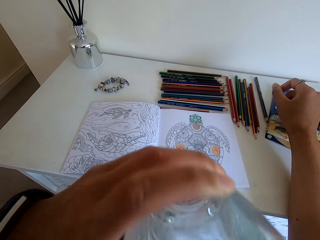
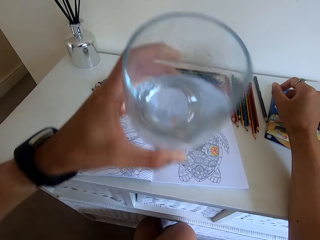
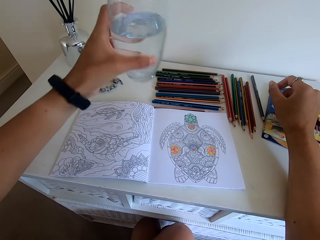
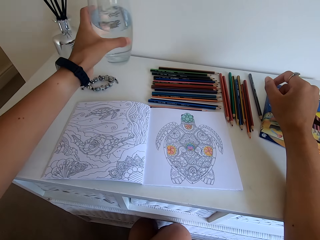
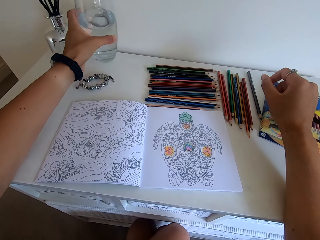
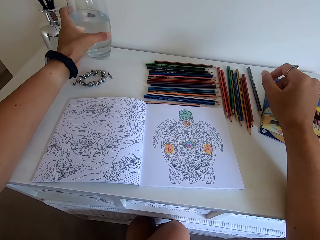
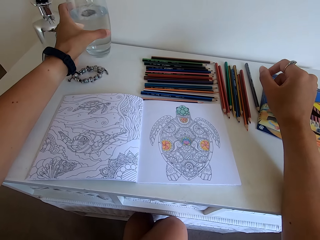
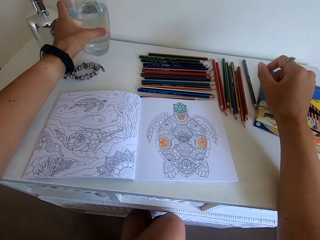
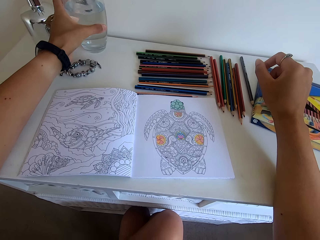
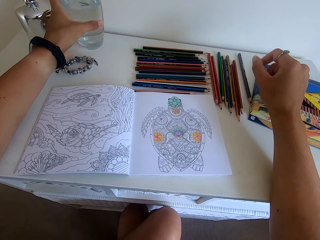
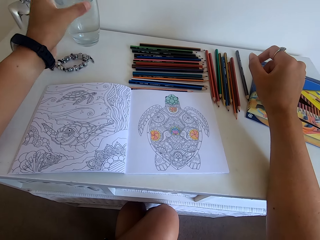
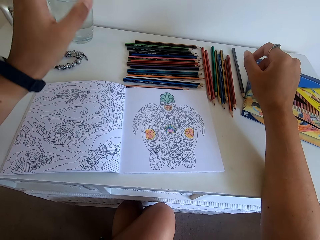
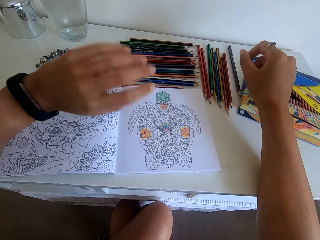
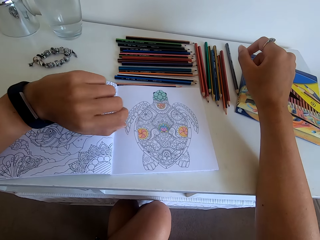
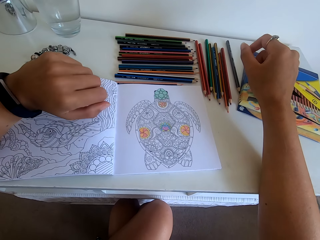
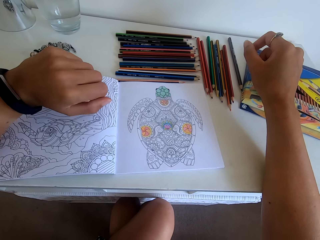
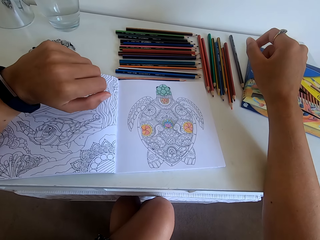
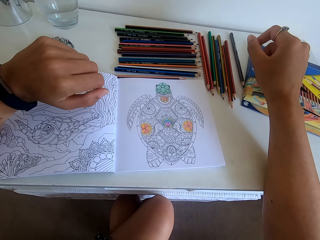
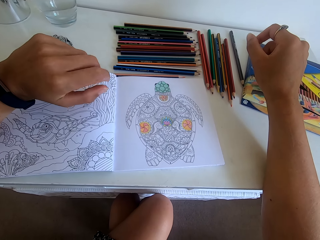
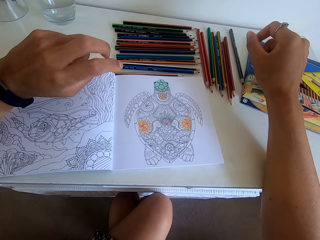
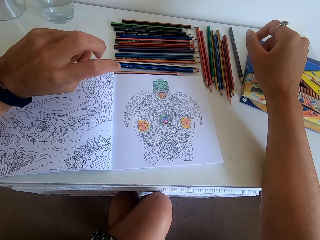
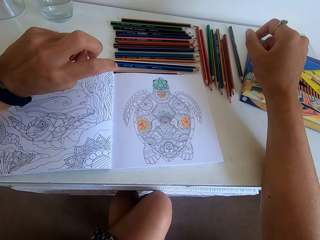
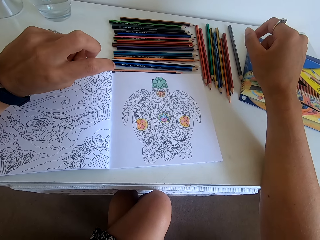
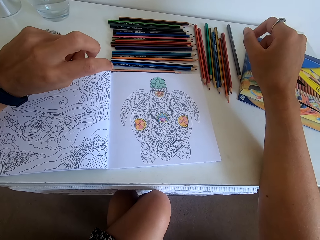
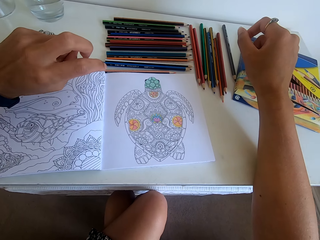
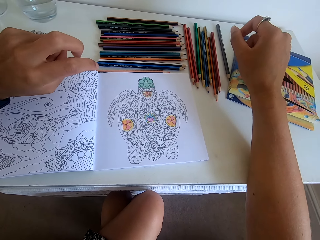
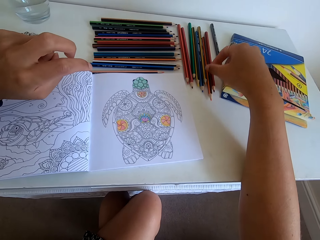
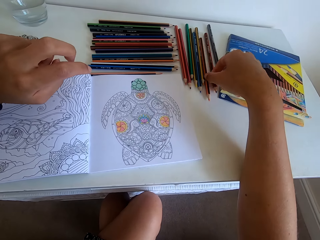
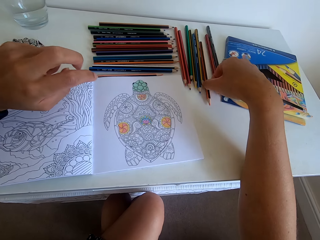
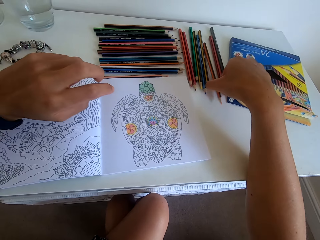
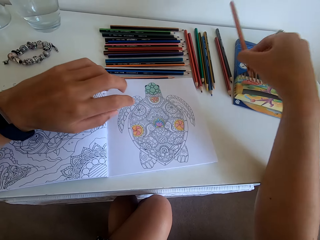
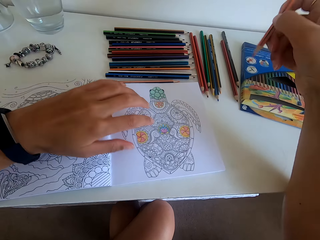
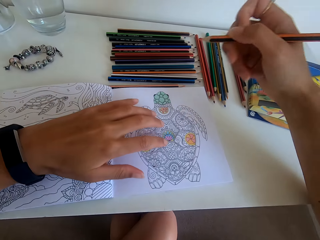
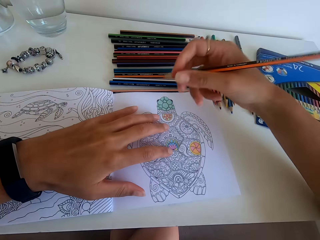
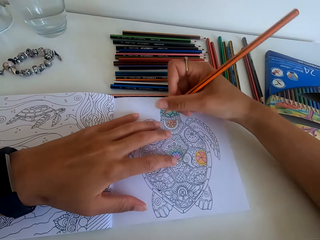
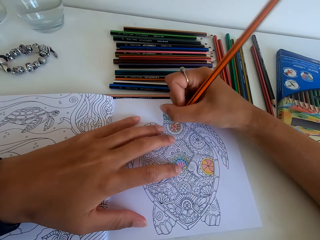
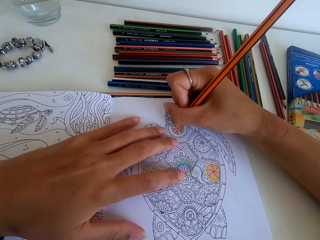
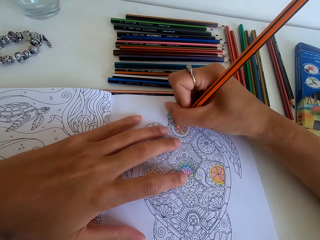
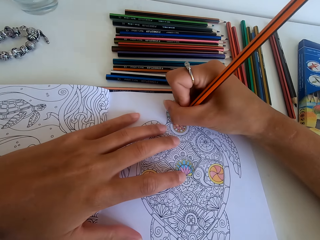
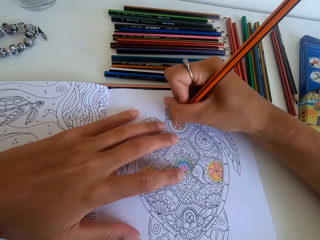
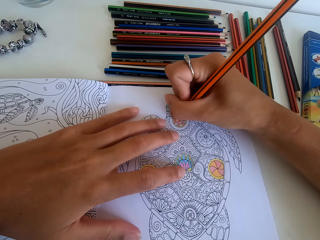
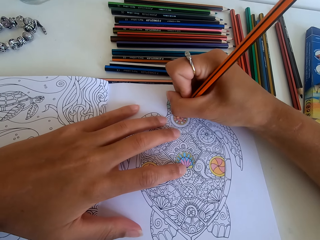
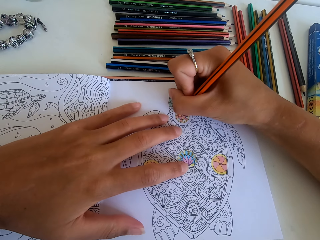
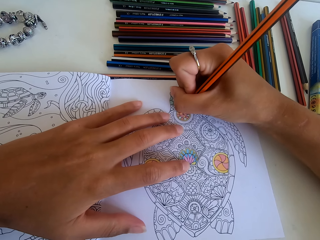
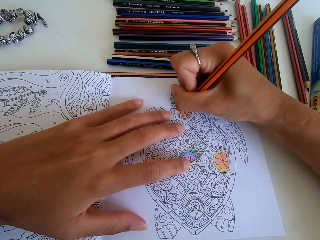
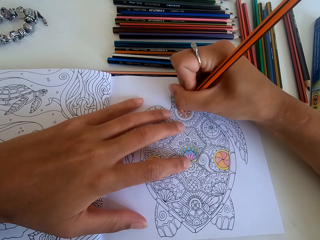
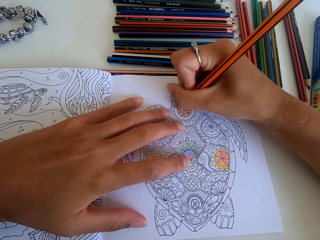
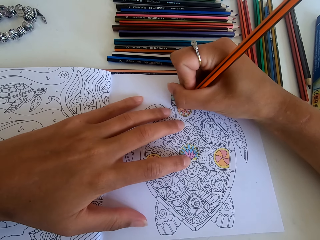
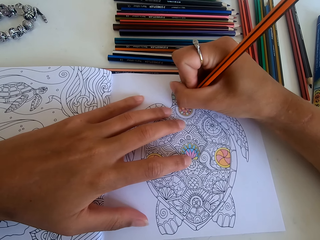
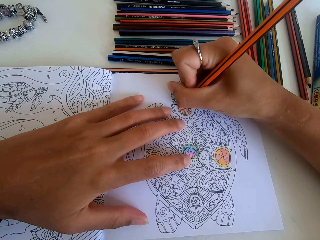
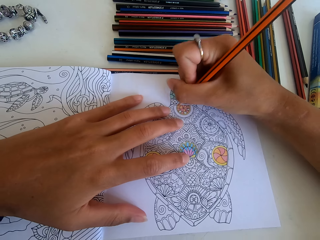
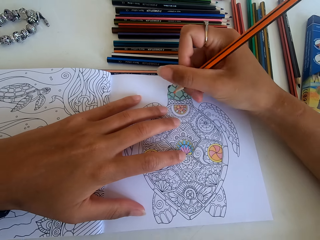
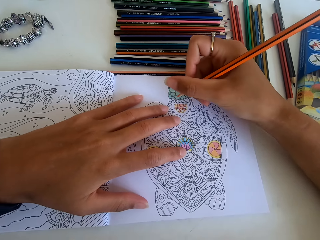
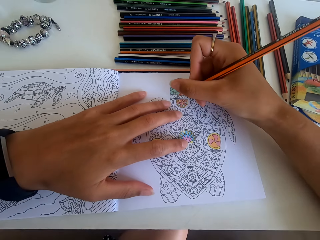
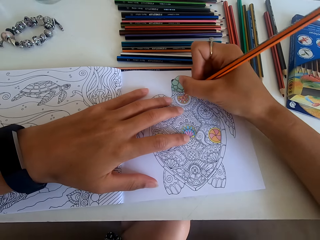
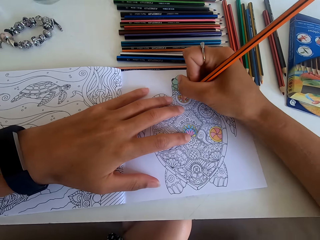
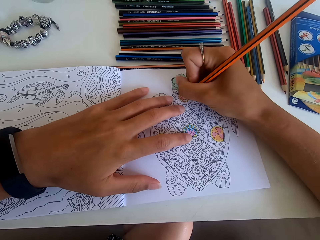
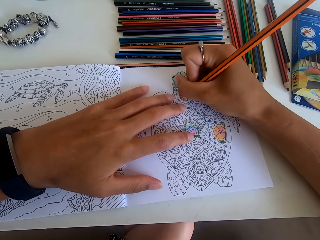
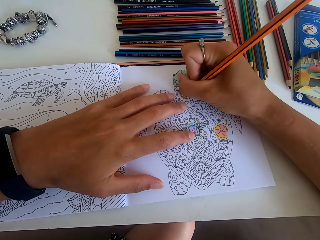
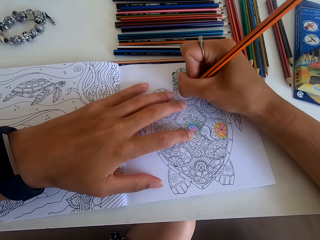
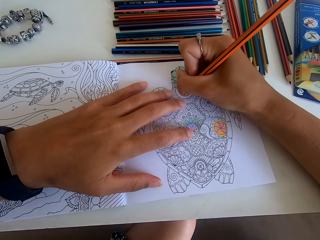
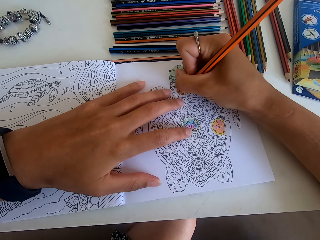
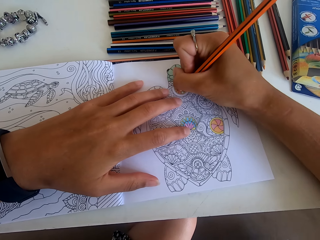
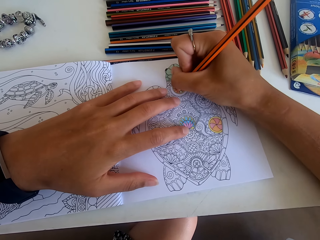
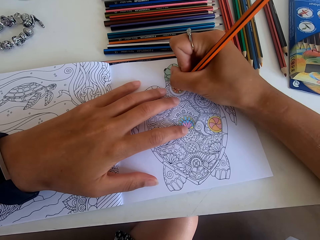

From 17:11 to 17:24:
The camera wearer puts down the glass of water on the table. She leans her hands on the drawing book. She looks at the picture. She picks up another color from the table. She colors the picture.

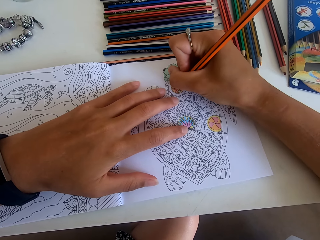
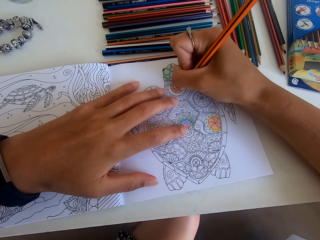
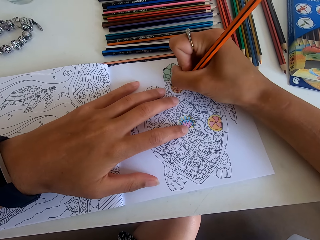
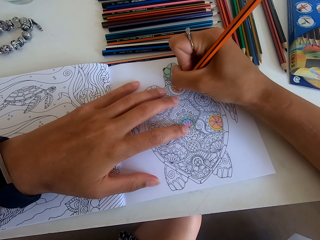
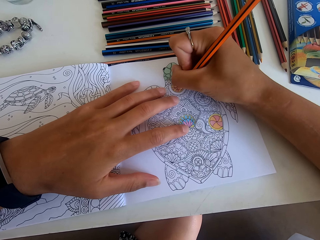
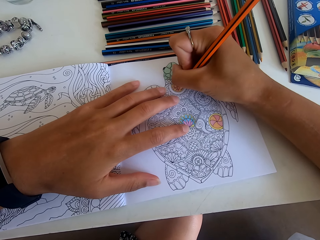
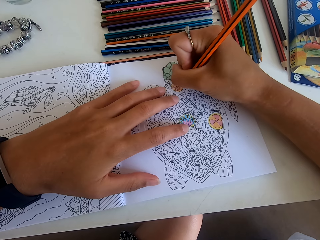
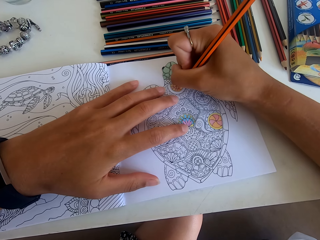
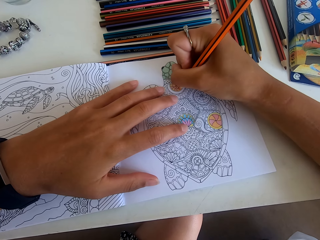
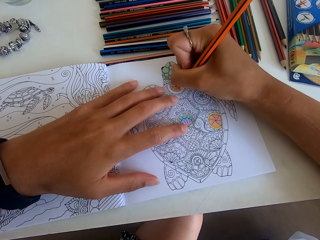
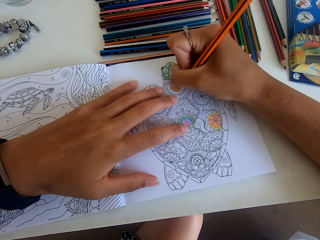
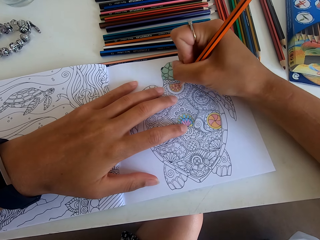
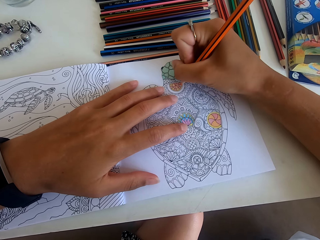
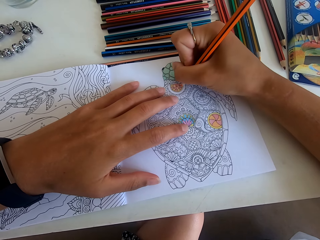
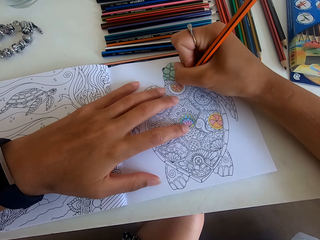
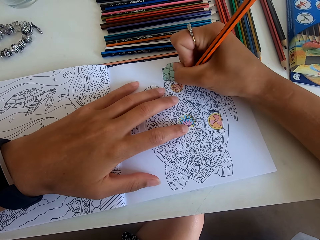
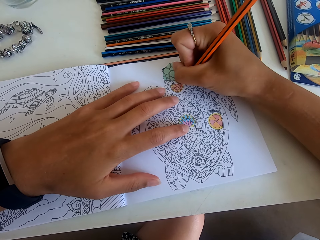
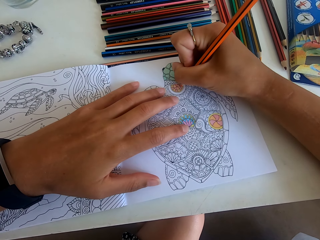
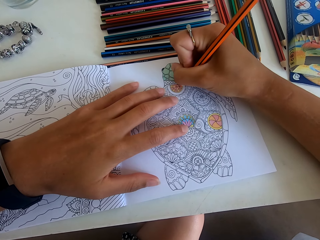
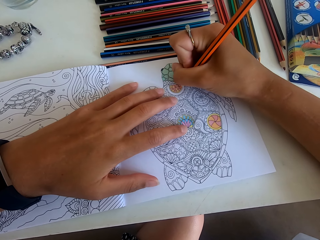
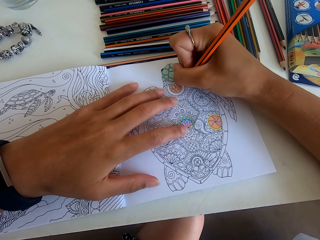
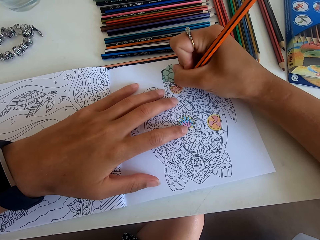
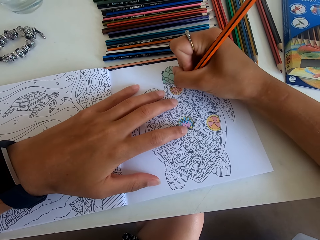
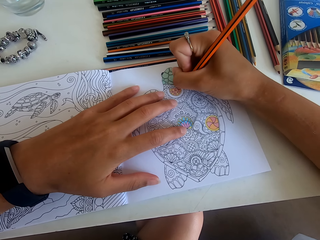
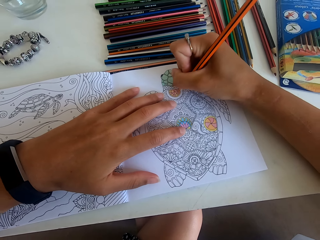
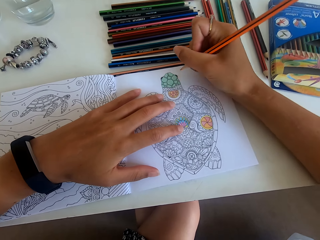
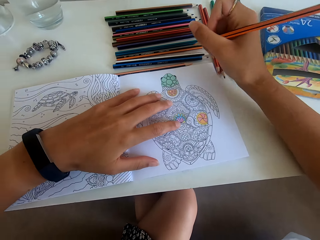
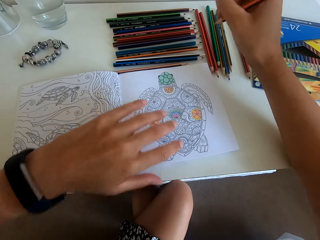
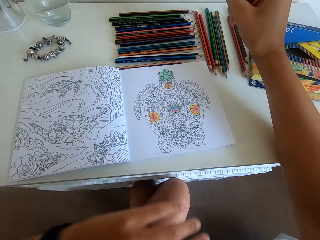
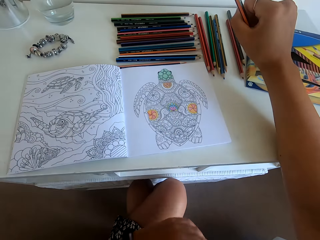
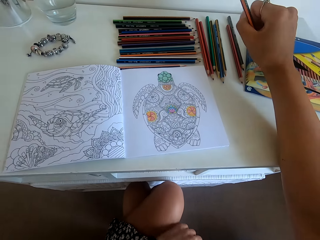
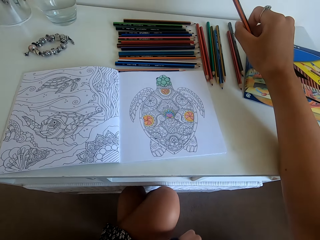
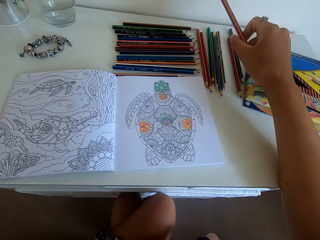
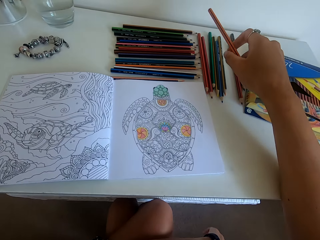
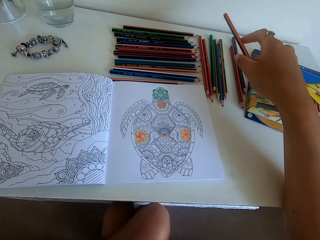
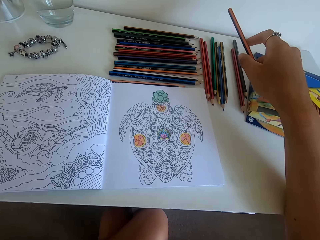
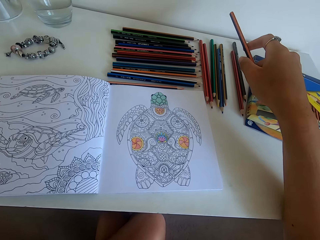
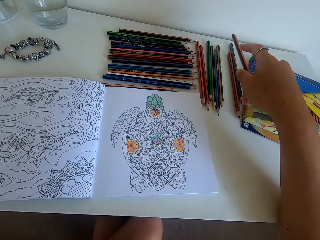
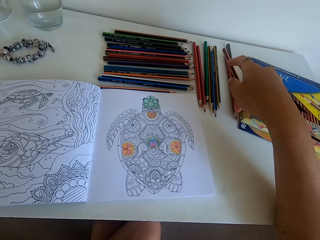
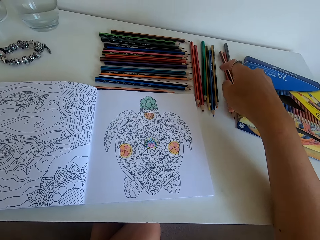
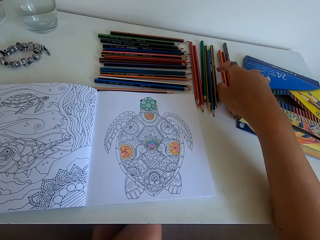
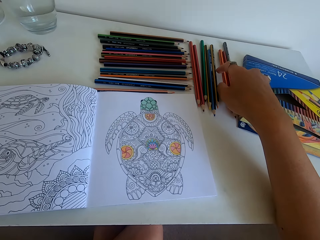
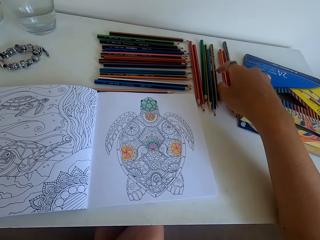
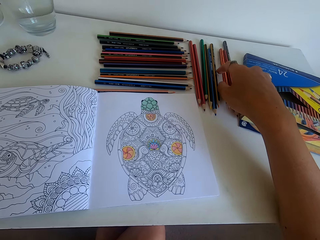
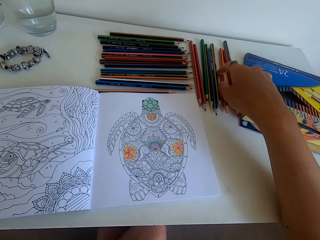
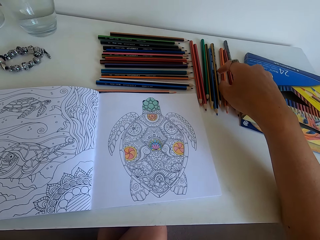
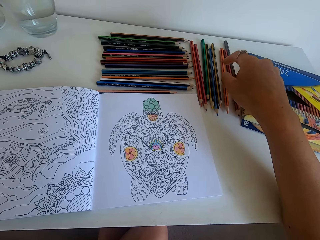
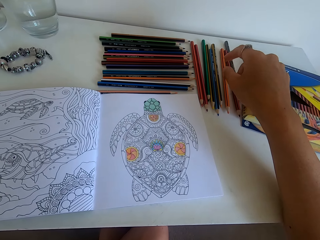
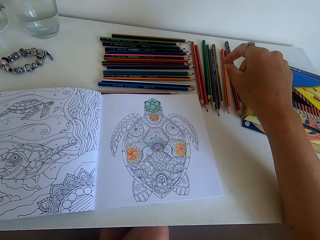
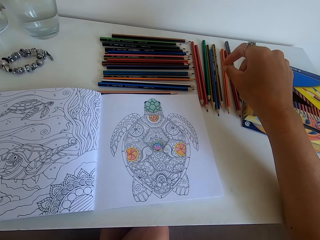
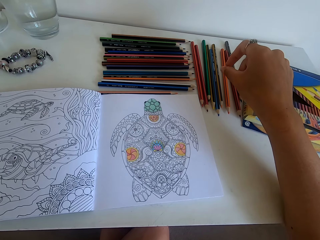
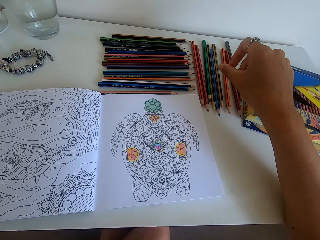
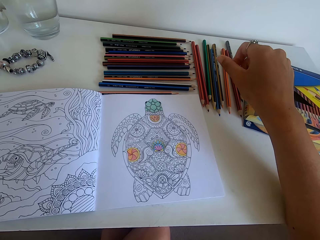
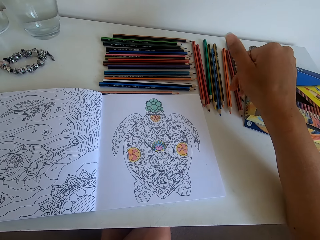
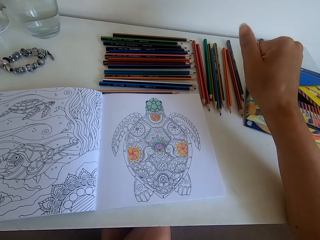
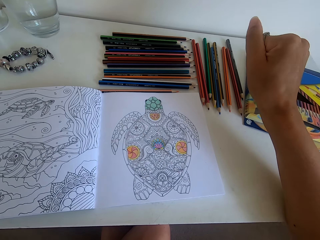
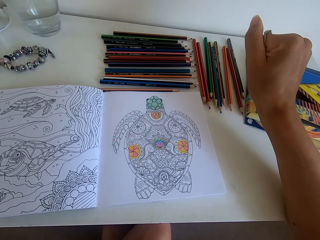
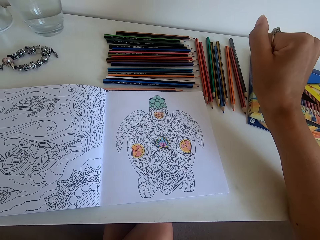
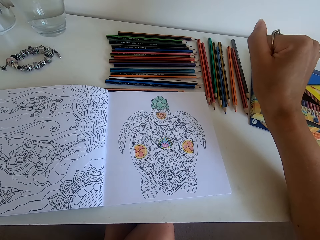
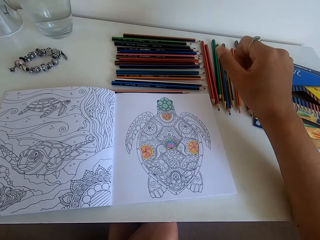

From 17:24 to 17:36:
The camera wearer stops to color the picture. They drop the colour pencil on the table.
